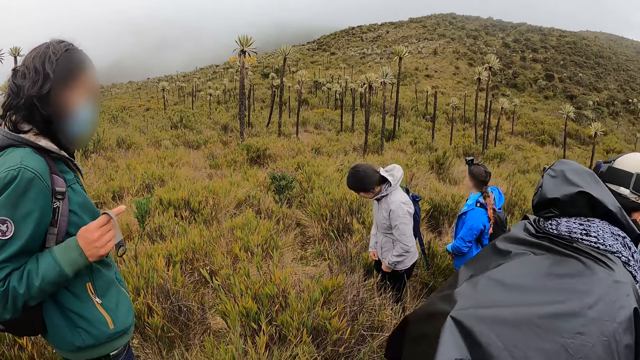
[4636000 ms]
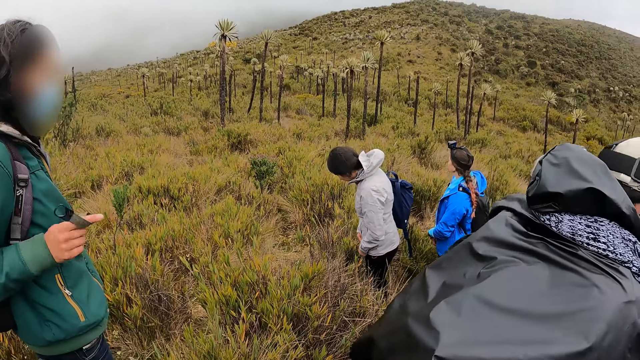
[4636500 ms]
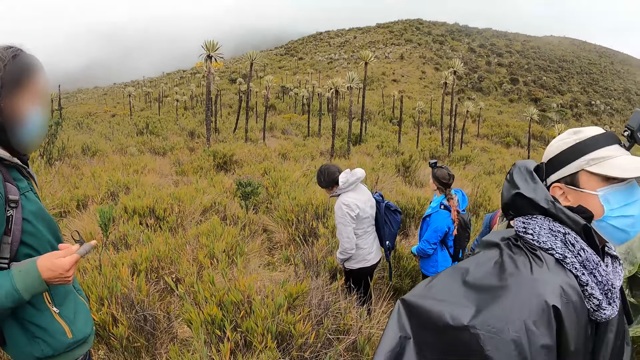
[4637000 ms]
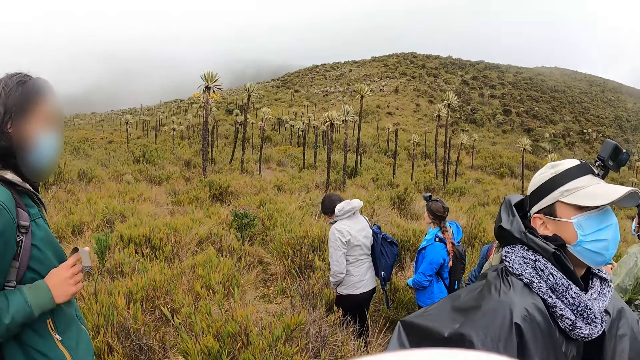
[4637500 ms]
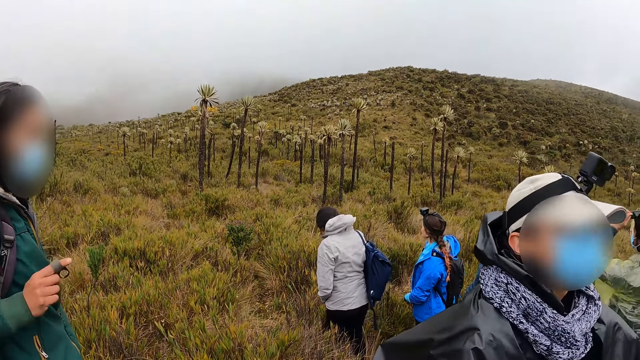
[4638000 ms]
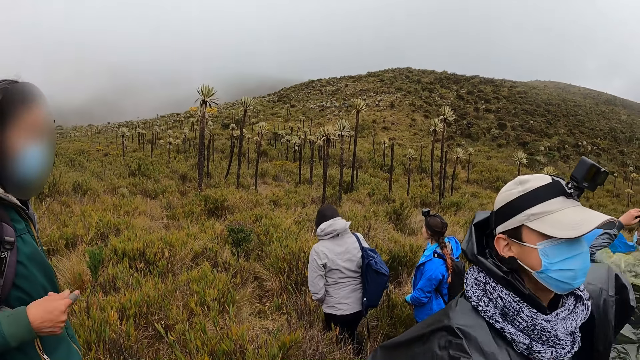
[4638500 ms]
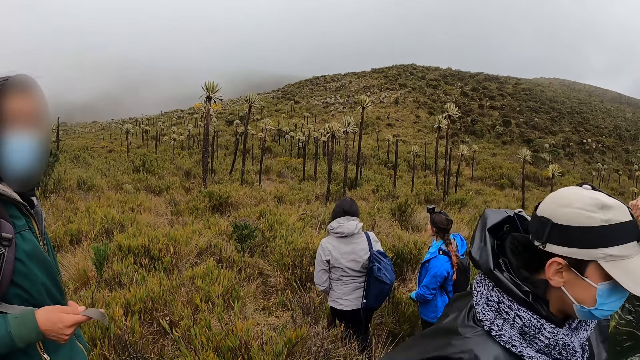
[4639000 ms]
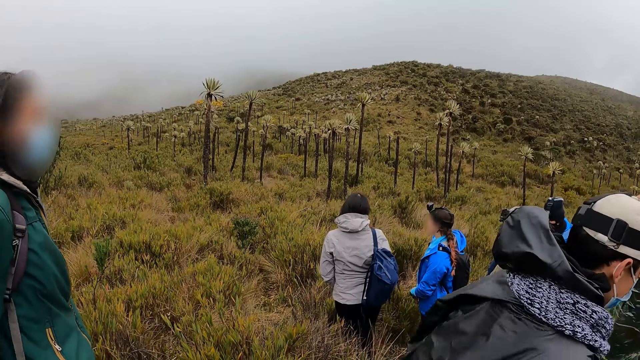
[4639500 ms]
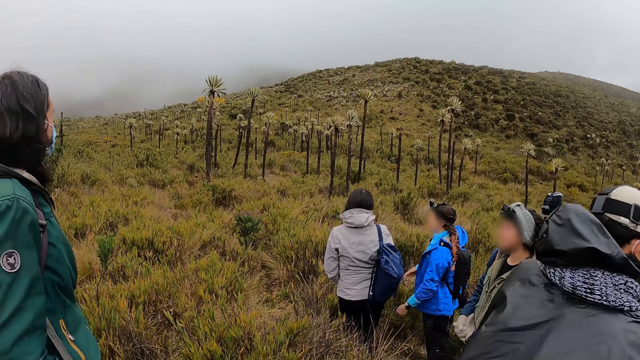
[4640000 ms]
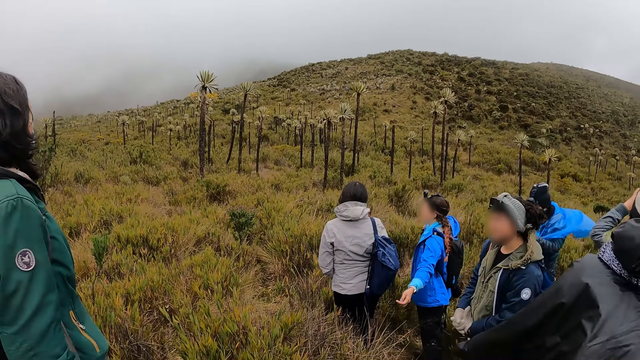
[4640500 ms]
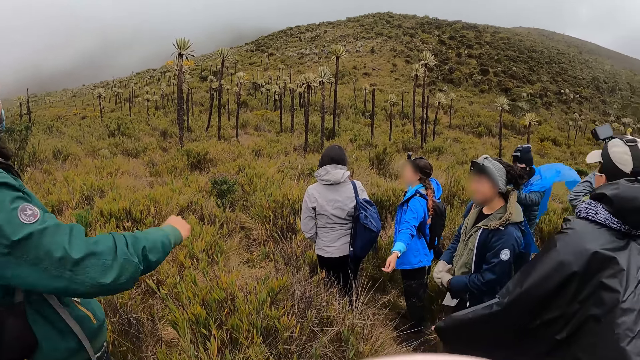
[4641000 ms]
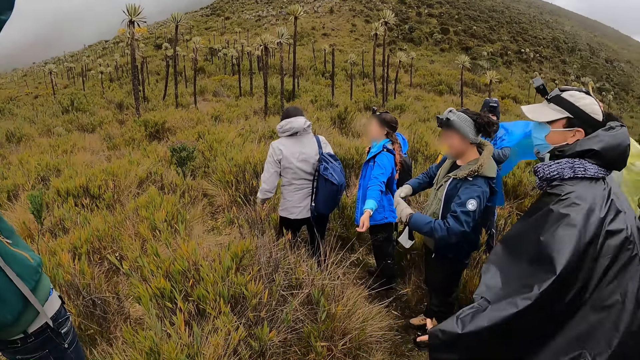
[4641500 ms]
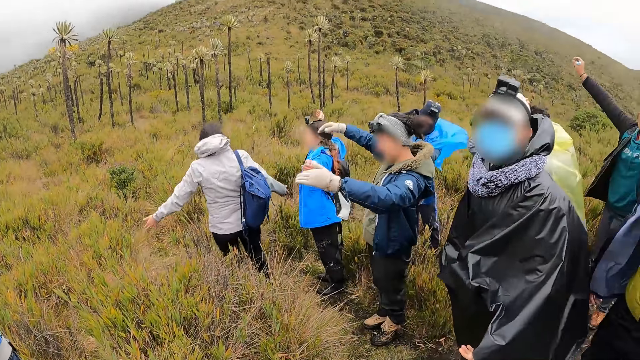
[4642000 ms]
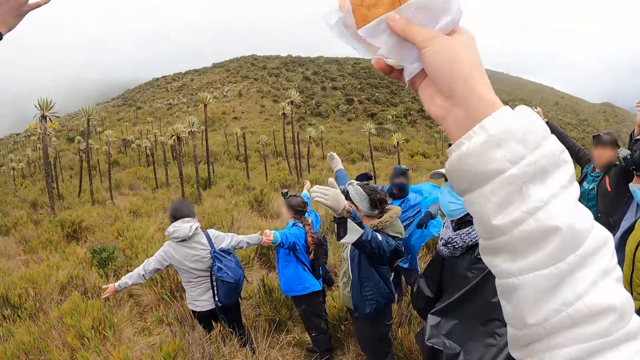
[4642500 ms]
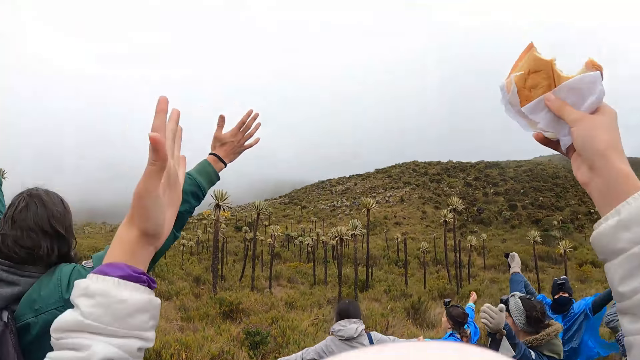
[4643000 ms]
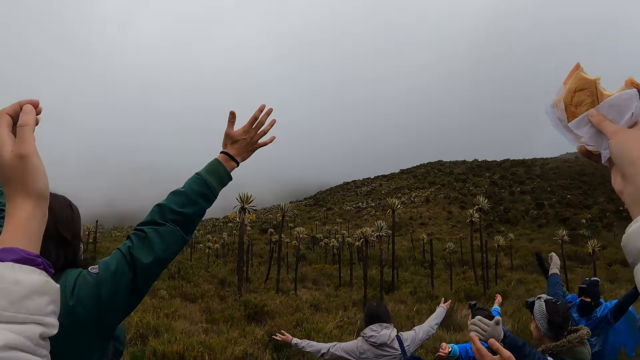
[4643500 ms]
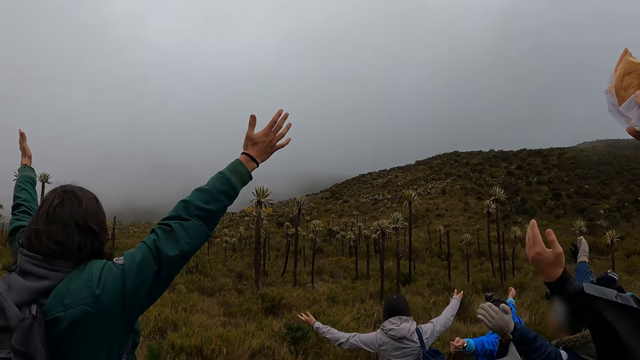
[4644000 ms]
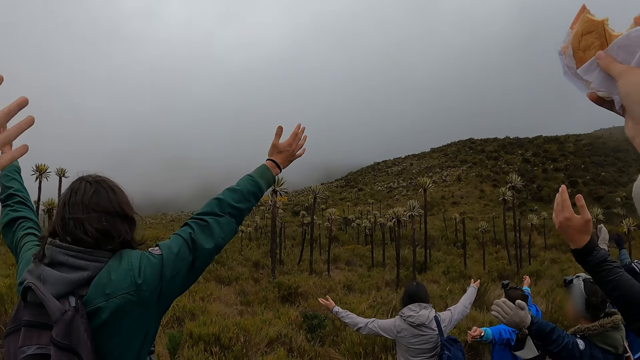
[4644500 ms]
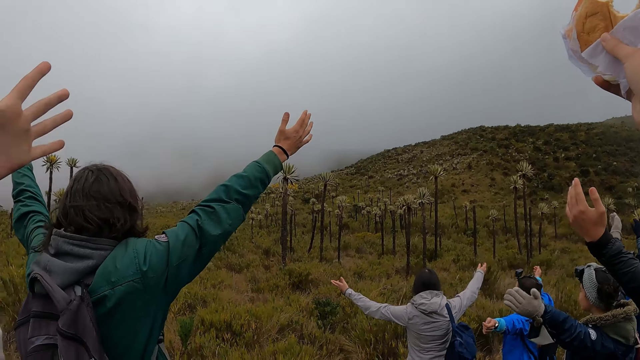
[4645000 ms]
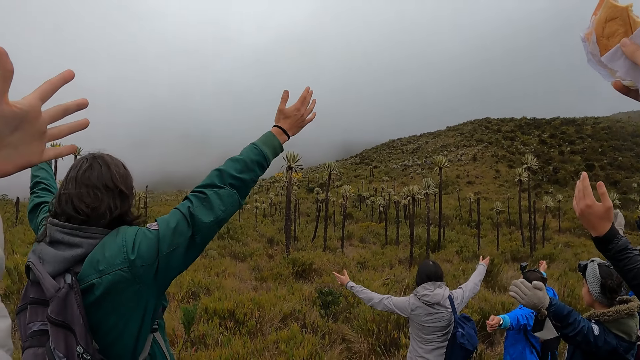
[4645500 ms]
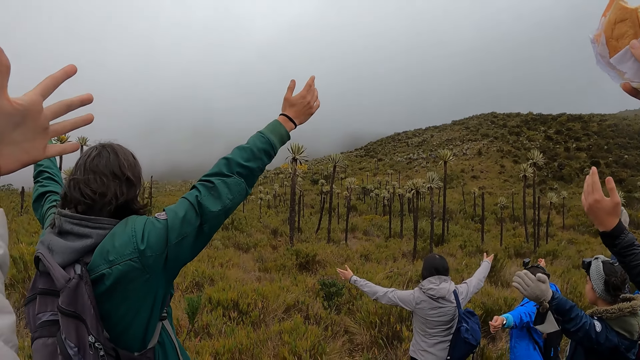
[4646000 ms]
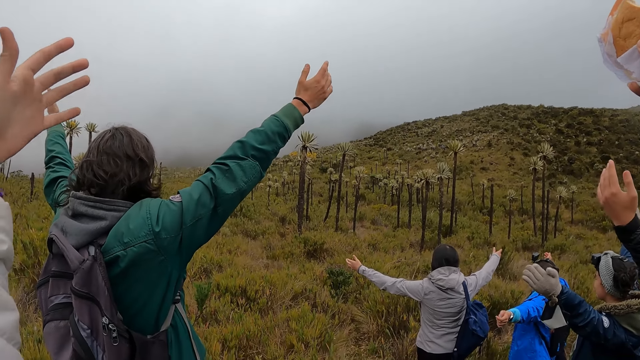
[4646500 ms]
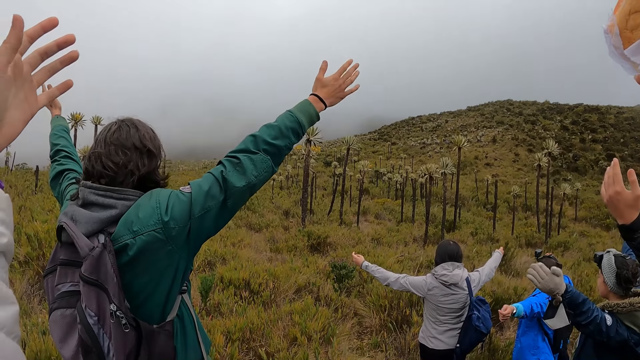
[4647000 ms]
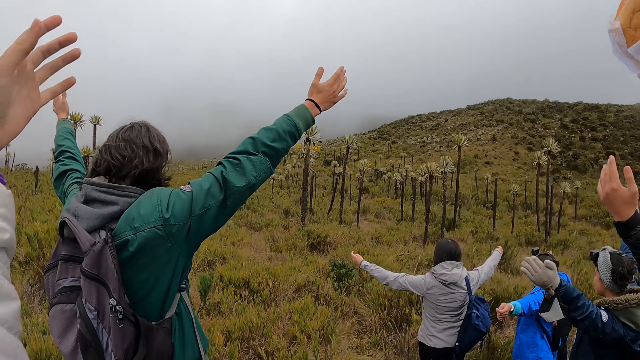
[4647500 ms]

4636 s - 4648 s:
A man raises his hands toward his head. The woman raises her hands. Another man raises his right hand. The camera wearer raises her right hand with a group of people.

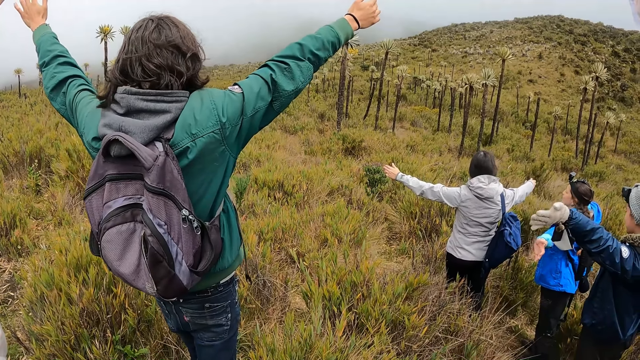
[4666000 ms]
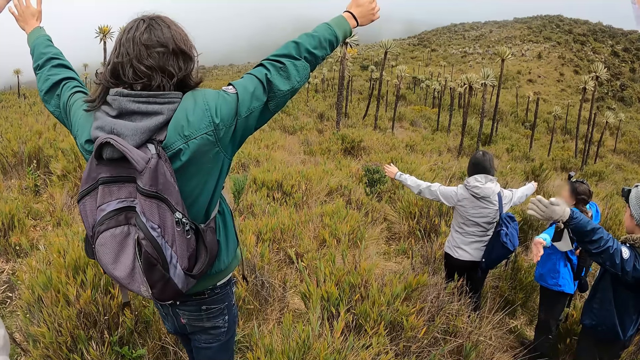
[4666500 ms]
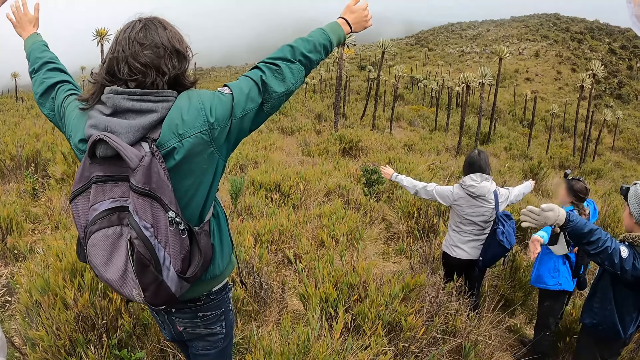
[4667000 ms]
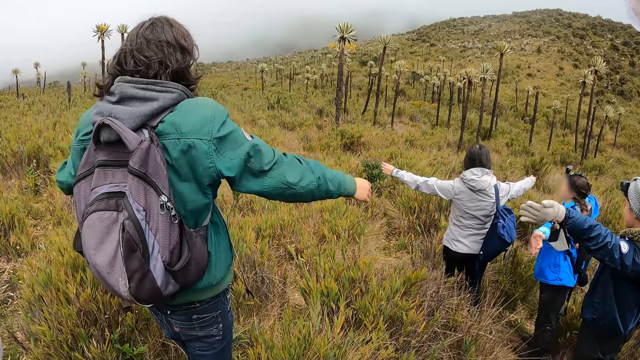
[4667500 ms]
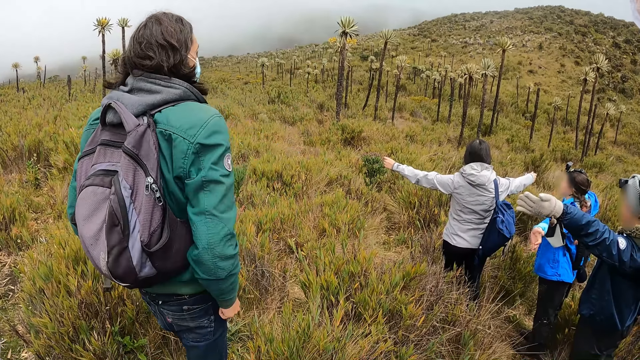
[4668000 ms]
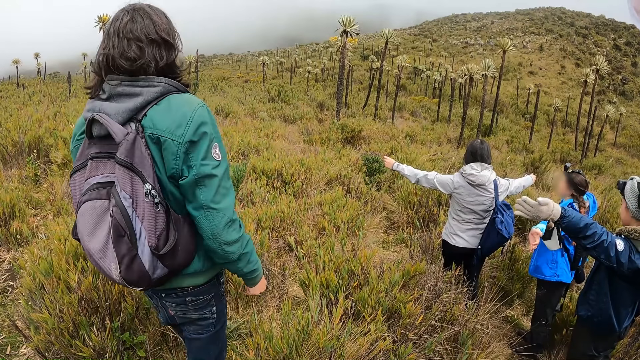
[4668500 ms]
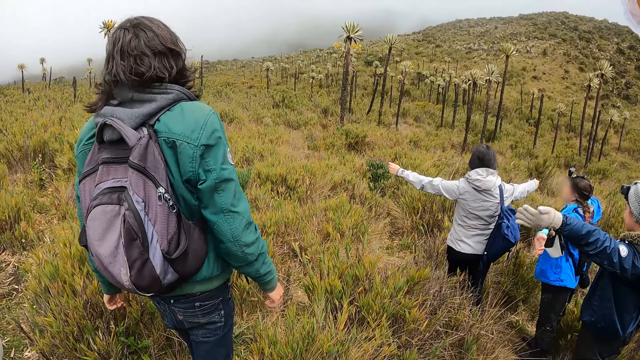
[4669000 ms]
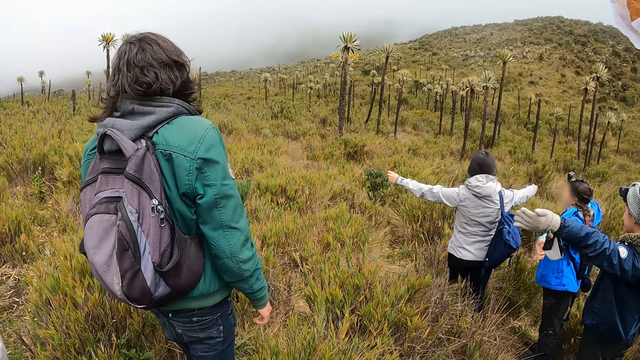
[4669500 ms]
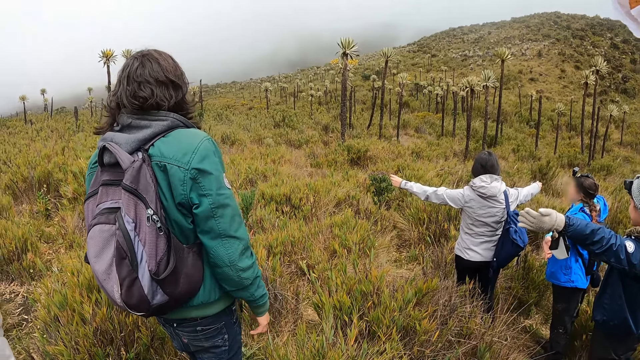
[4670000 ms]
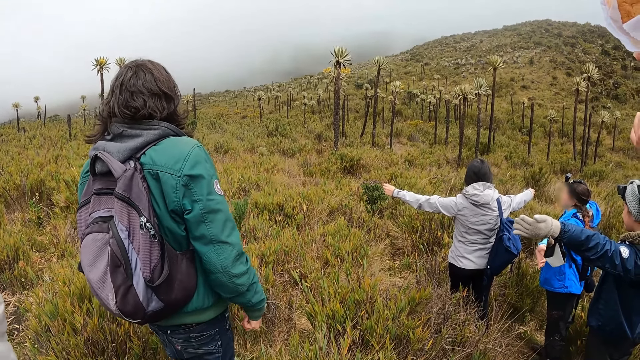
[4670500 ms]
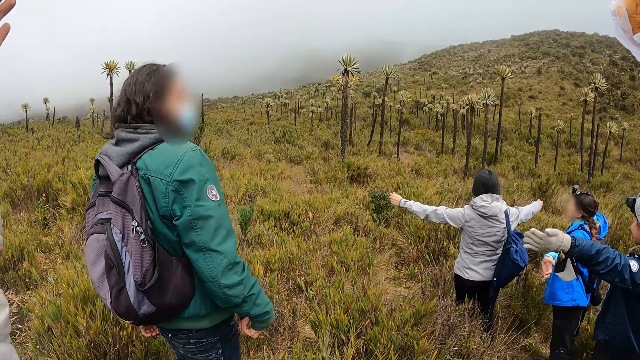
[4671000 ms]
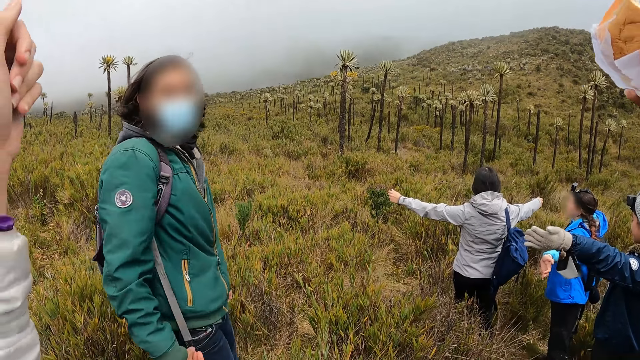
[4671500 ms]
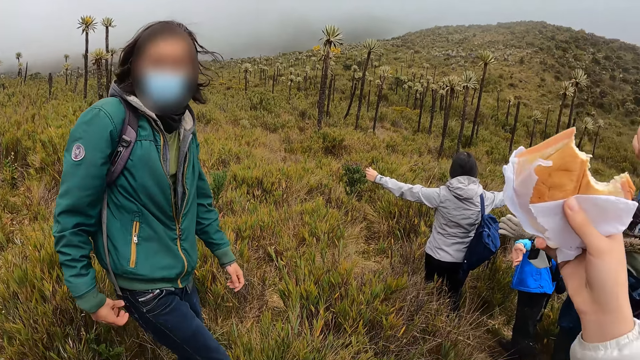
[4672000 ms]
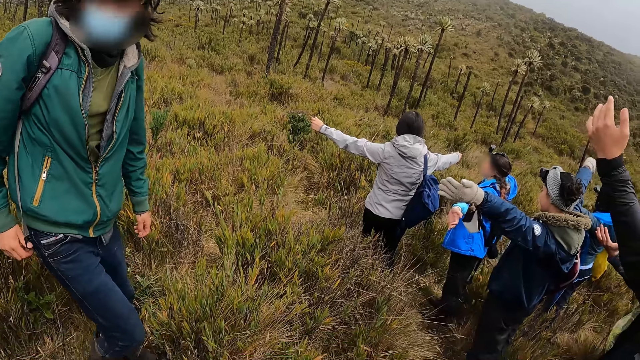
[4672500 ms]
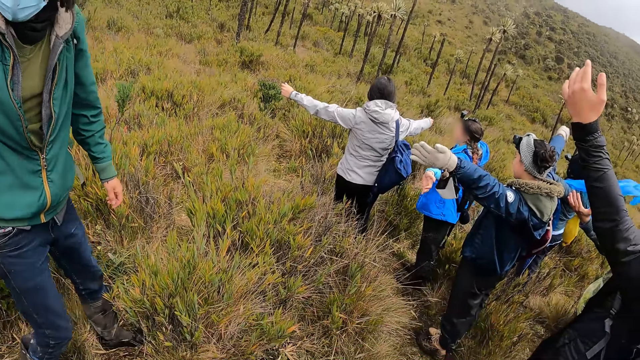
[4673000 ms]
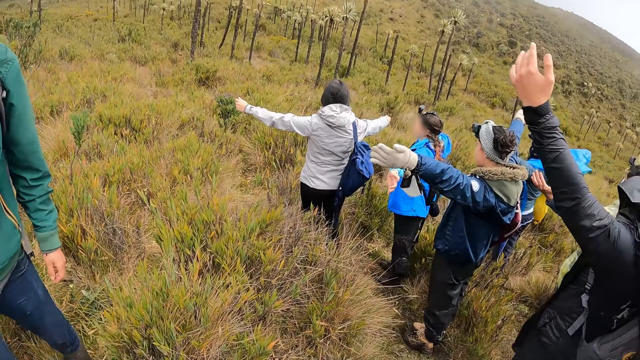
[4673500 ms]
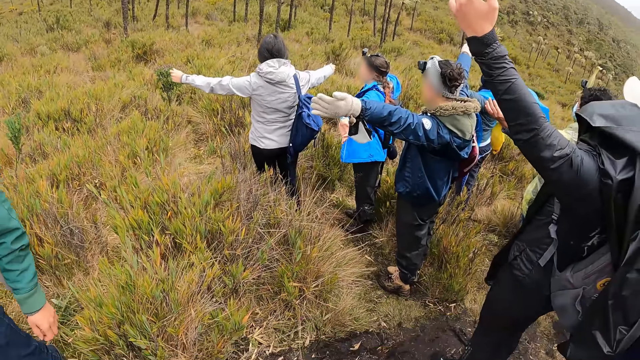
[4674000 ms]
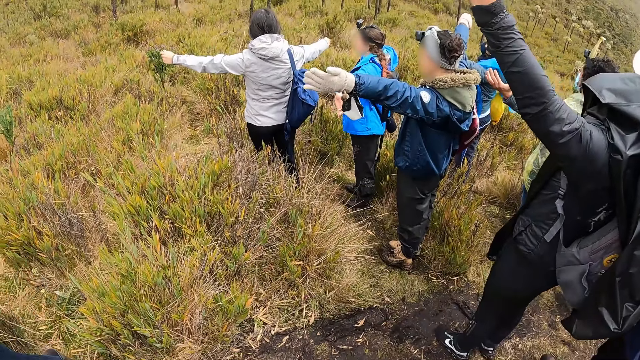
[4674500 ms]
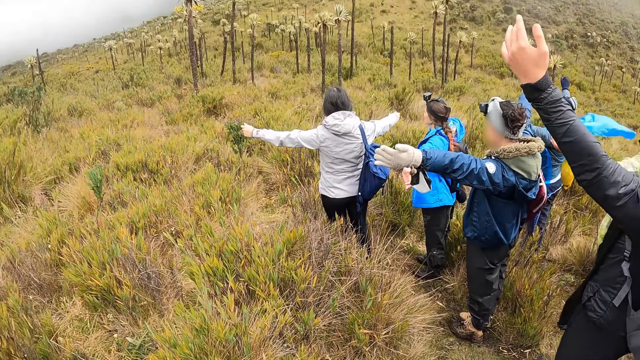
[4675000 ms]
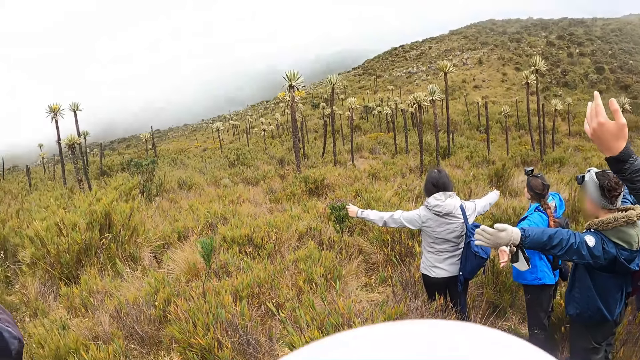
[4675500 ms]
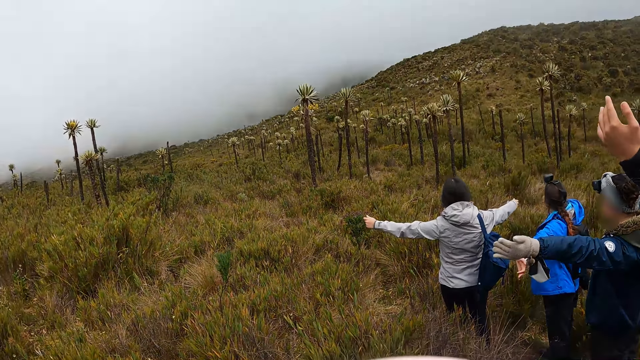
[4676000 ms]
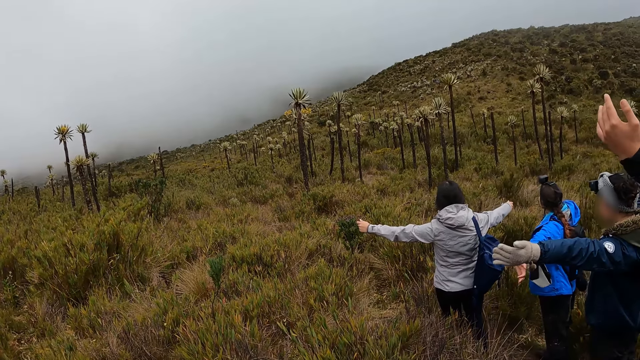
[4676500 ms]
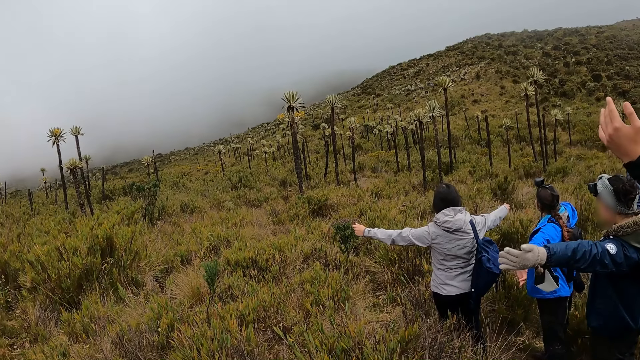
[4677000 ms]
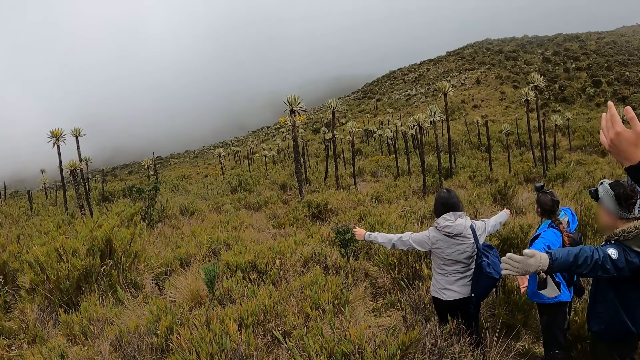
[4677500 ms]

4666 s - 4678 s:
The man lowers his hands. The man grabs the strap with his right hand. The camera wearer lowers her hands.
